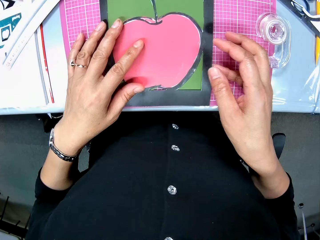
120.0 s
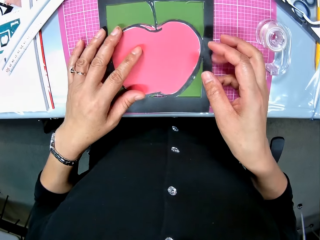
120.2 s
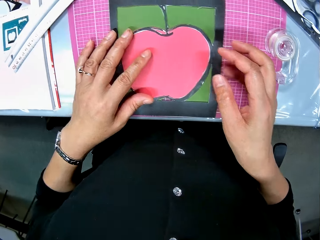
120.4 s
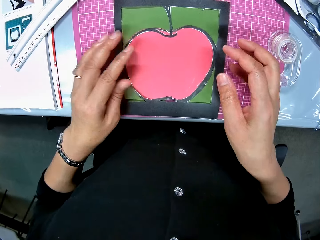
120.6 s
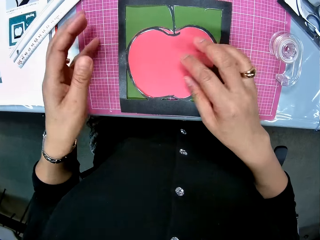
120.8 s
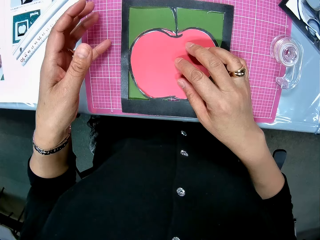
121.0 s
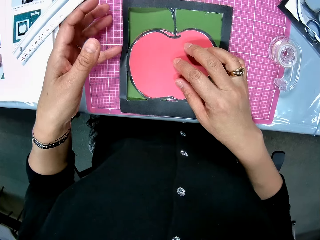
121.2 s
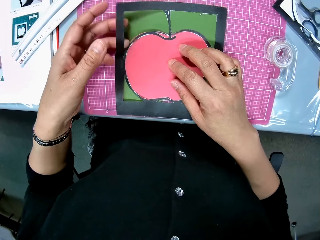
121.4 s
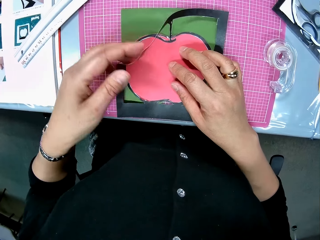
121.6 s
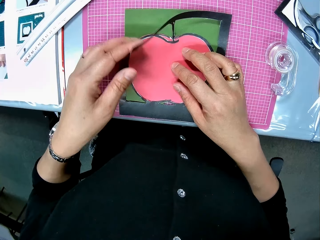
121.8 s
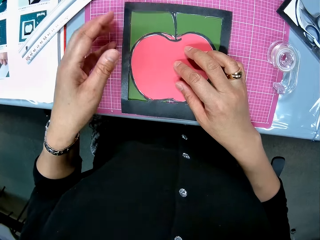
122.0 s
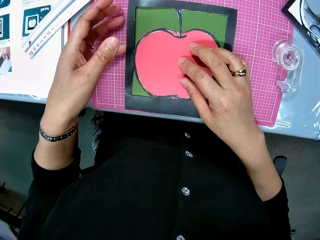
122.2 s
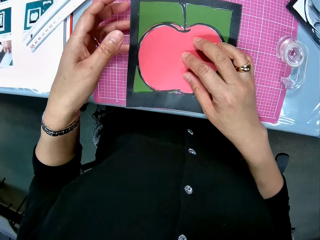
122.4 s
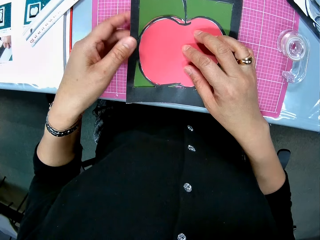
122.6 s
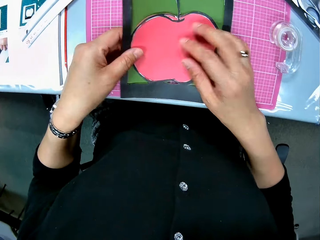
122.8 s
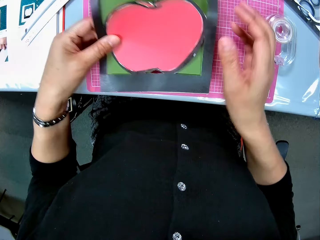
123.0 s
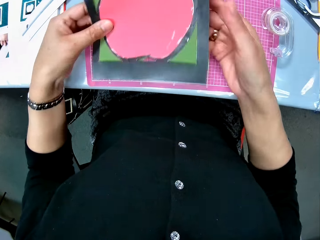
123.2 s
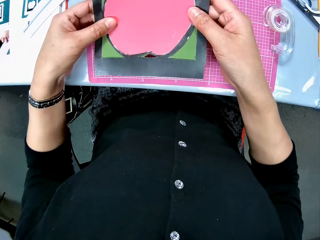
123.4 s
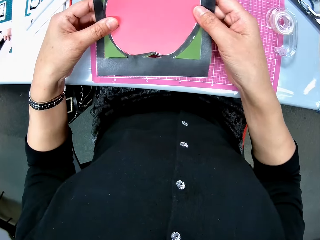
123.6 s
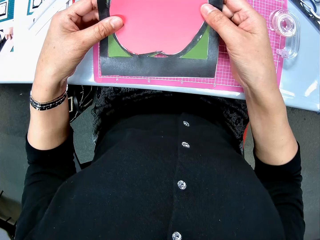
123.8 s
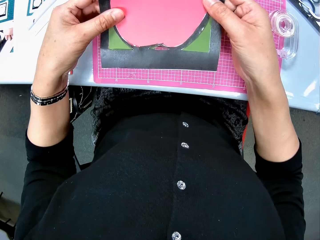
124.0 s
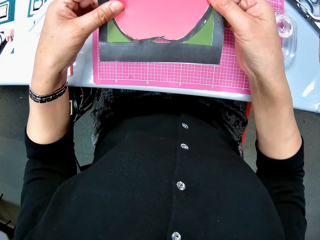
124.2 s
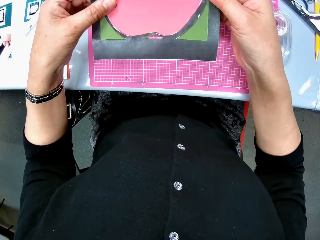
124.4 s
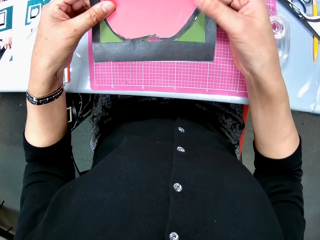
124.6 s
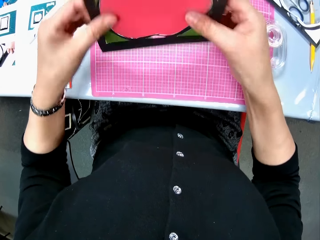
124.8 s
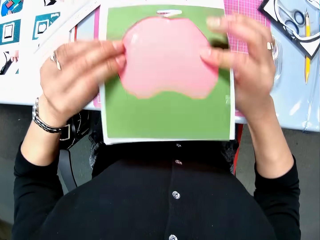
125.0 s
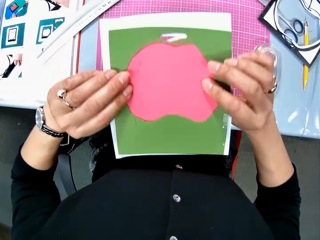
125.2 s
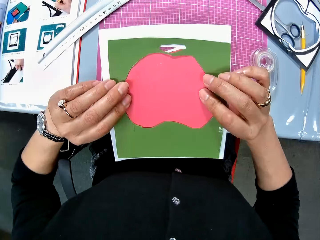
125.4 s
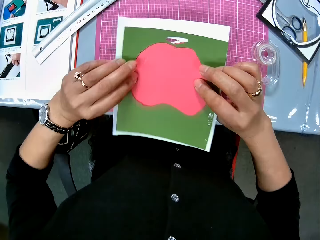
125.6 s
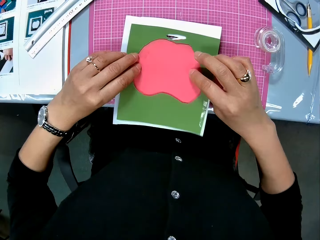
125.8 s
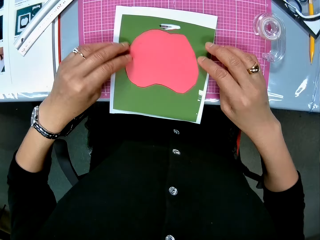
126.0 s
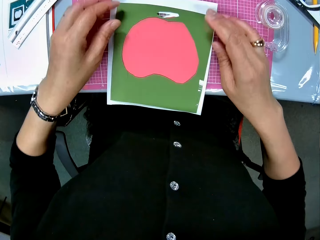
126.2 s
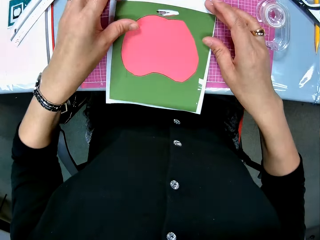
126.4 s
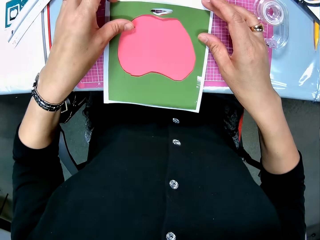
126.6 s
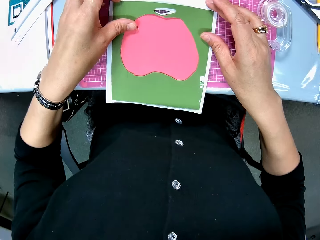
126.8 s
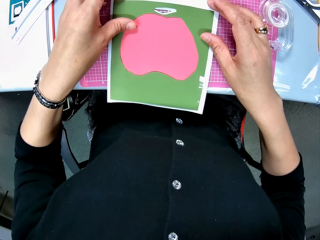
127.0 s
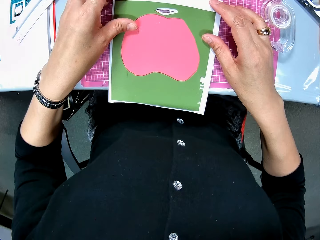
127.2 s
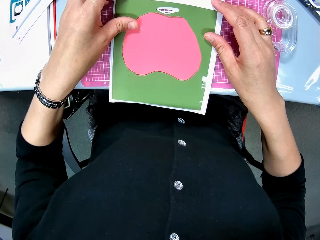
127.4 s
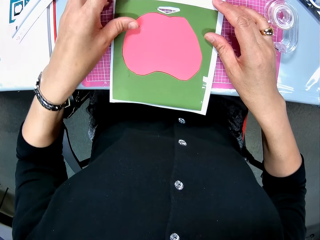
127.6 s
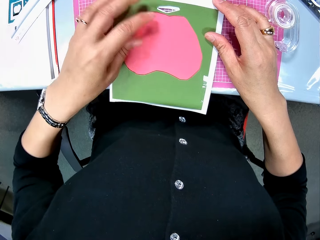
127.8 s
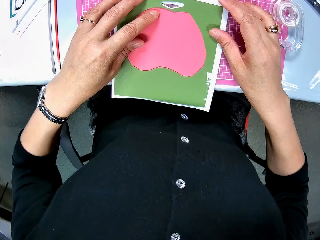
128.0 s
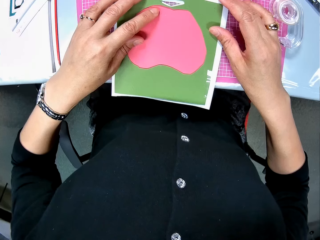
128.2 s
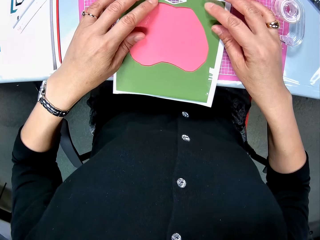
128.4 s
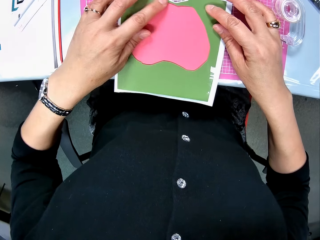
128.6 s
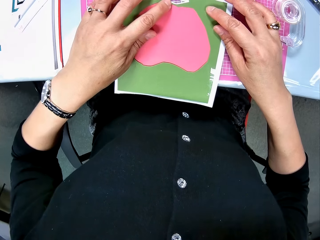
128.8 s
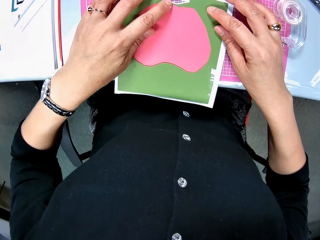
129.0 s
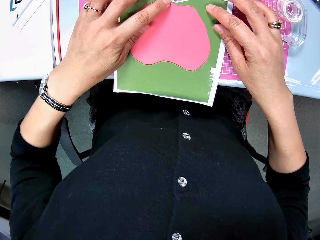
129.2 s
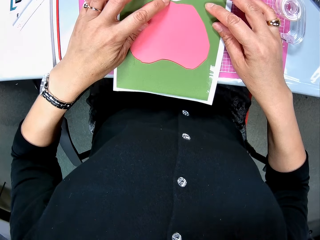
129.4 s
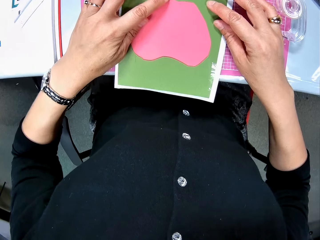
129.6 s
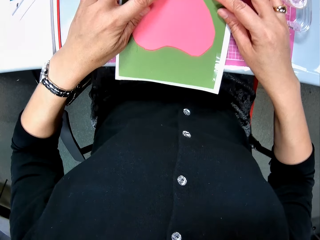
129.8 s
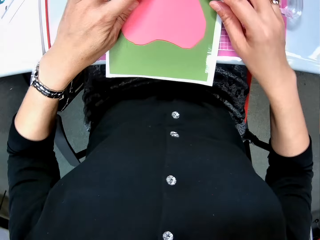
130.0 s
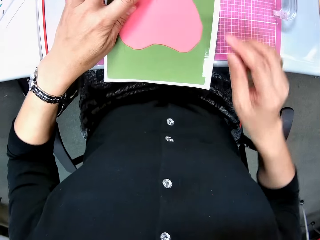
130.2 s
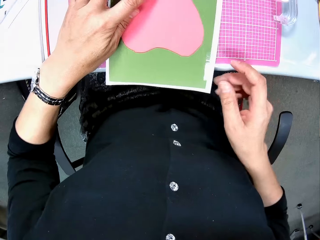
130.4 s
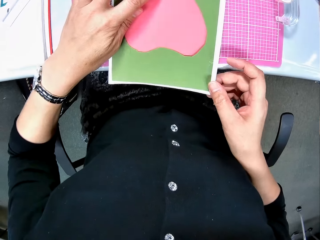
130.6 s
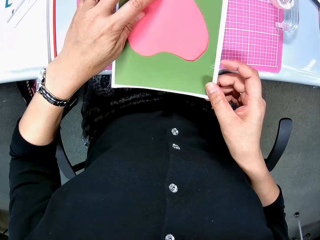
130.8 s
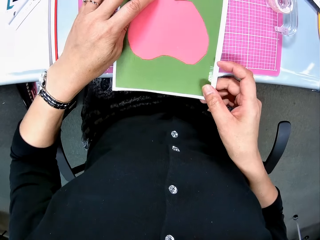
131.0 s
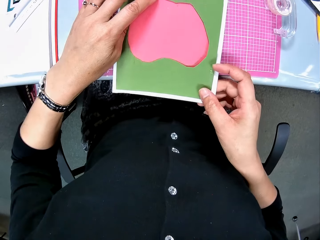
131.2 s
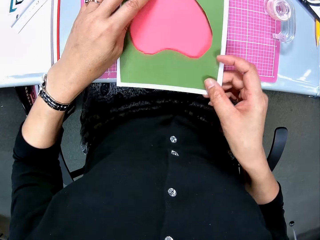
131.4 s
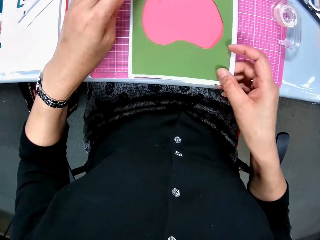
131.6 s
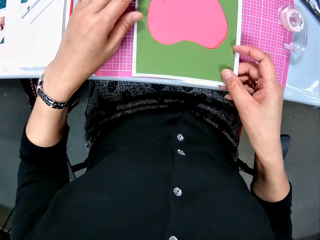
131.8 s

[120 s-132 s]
The camera wearer raises the art piece at the top left slightly with her left hand. She carries both art papers with both hands. She flips both art papers over. She places the art paper on the pink sheet. She adjusts the art paper on the pink sheet.

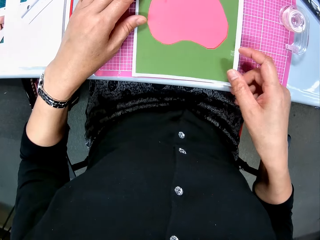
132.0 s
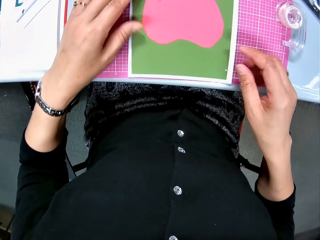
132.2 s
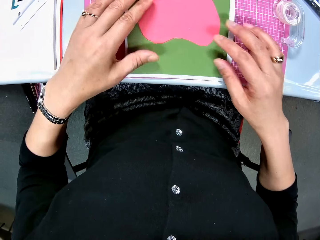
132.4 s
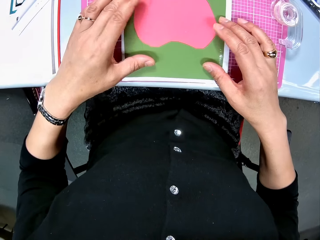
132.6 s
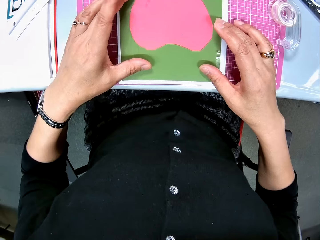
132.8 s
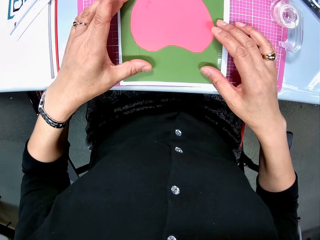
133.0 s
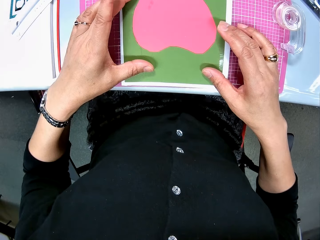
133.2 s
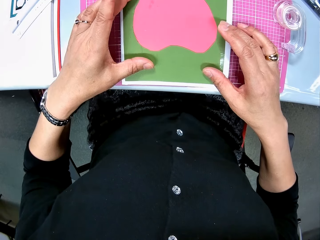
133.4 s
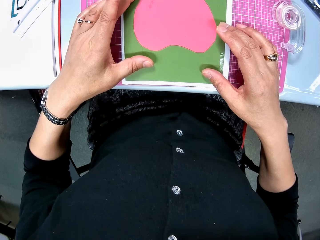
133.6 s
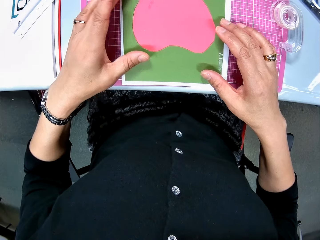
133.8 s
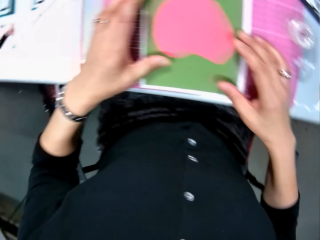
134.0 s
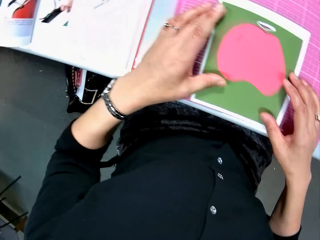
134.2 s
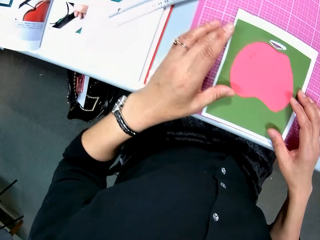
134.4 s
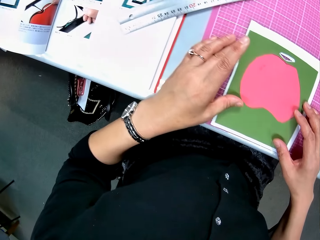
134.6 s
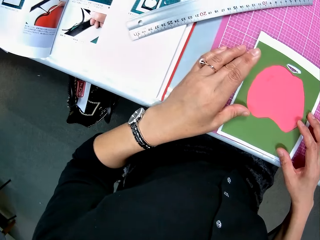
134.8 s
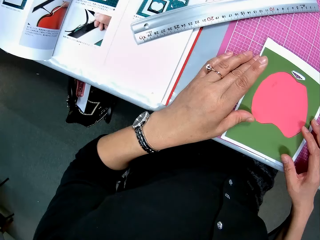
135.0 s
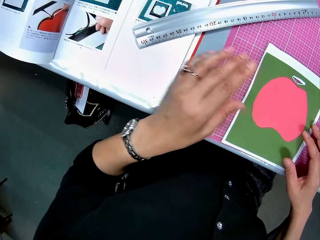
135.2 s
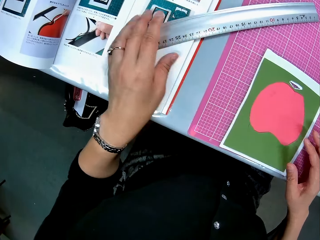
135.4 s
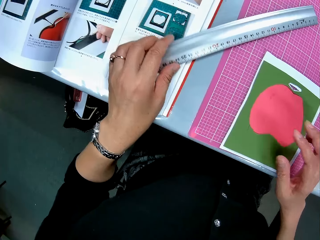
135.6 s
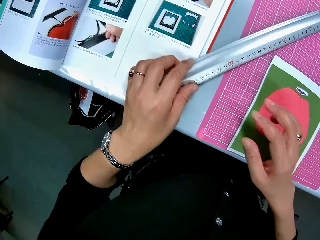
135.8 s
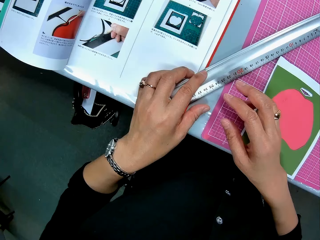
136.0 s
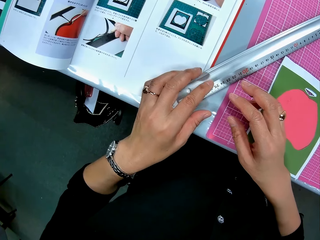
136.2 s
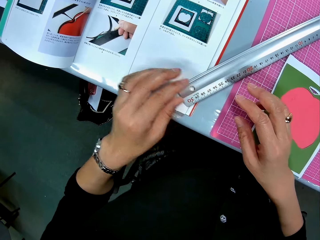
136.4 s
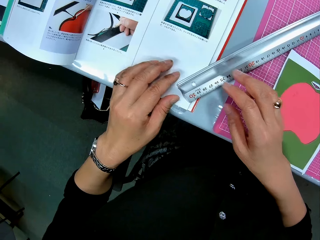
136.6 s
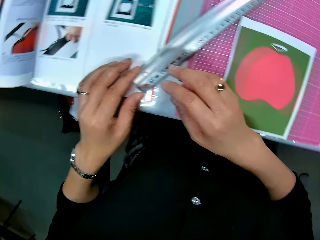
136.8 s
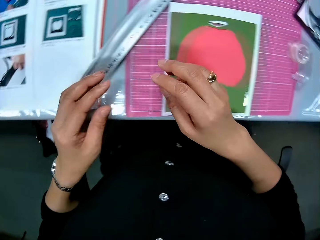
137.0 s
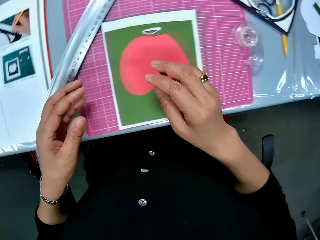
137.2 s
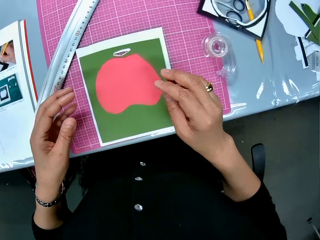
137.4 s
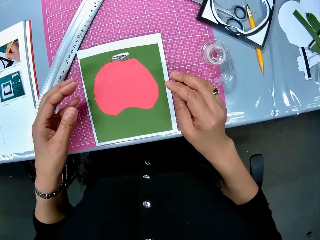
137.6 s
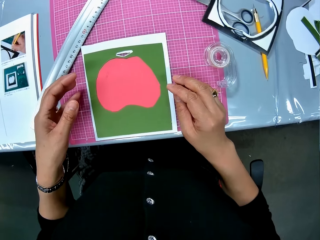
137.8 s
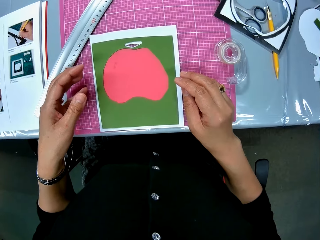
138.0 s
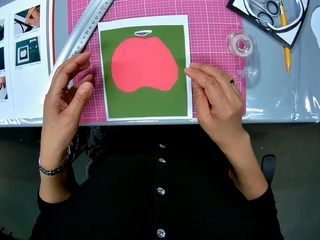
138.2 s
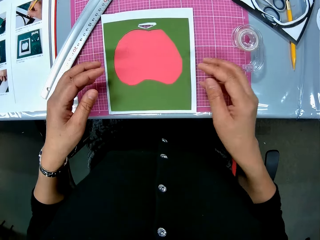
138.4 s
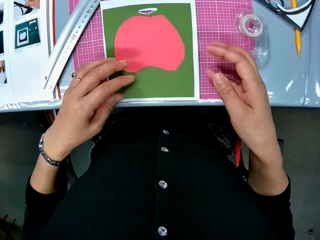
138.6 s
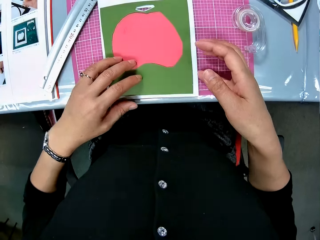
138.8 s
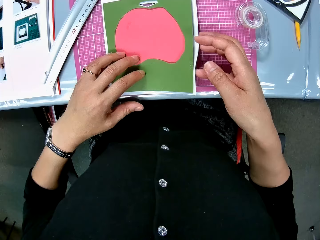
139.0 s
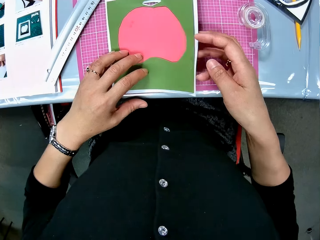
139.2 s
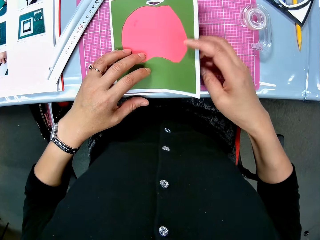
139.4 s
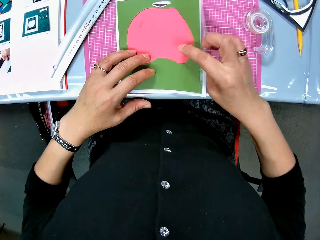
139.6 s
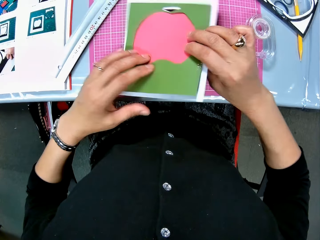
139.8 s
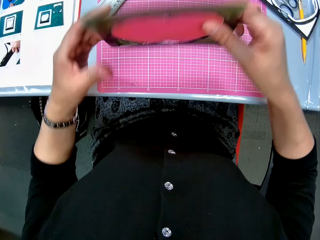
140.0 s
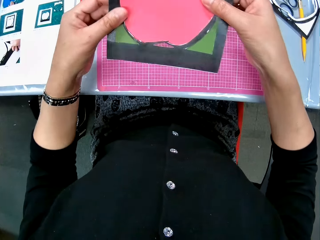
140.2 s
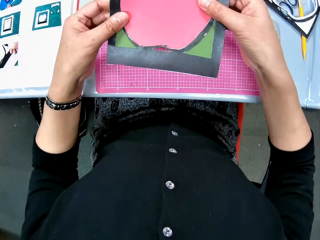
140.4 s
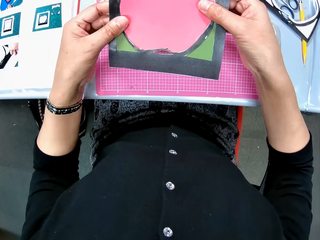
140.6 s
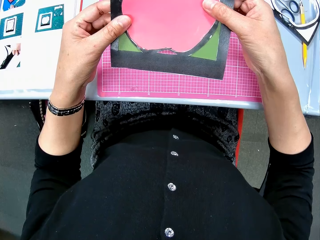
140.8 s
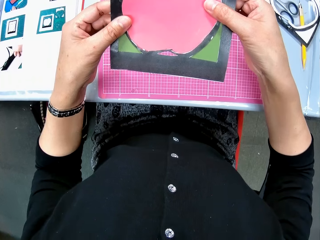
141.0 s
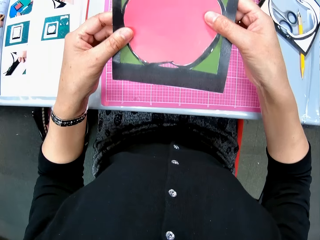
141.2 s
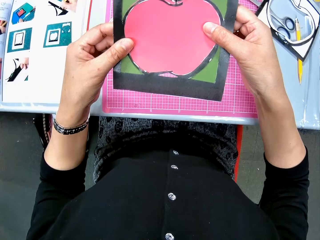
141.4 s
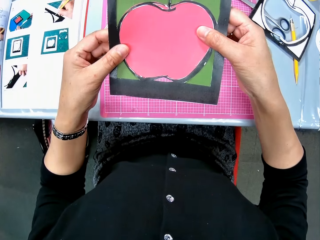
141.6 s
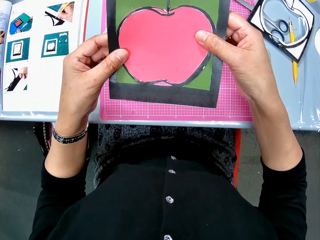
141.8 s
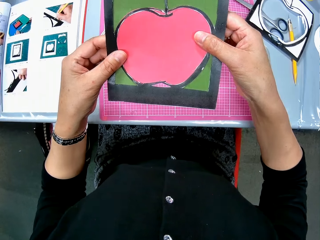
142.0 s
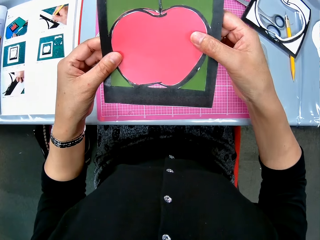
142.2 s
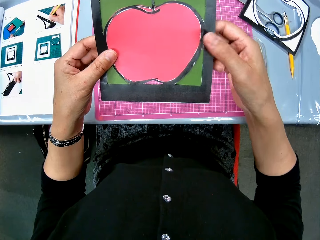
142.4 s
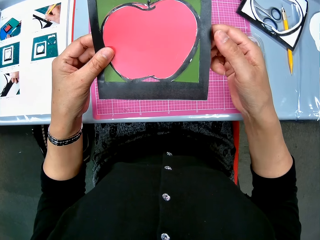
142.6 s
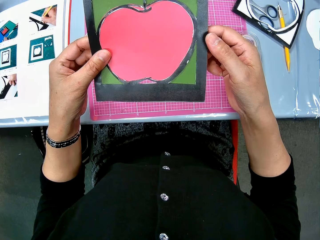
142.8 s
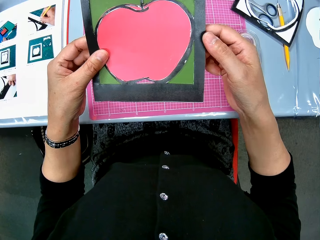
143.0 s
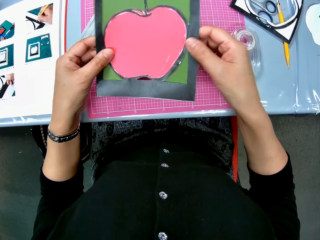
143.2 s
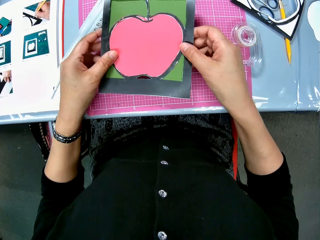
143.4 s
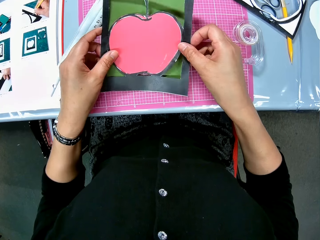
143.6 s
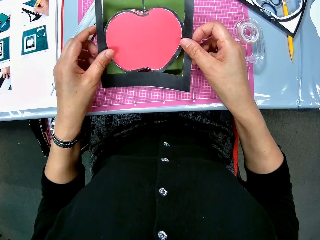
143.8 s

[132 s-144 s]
The camera wearer moves the ruler on the table backwards. She flips back the art paper on the pink sheet.
